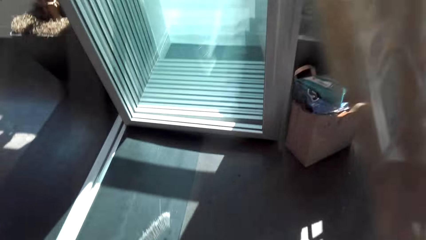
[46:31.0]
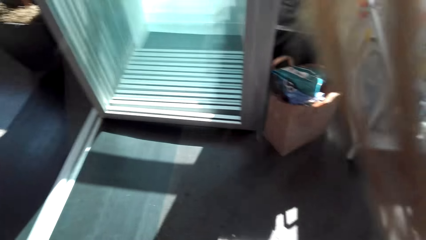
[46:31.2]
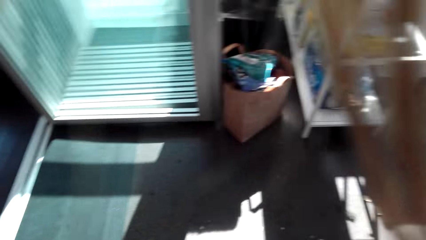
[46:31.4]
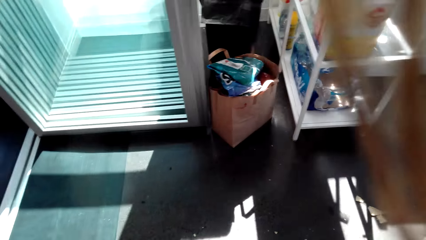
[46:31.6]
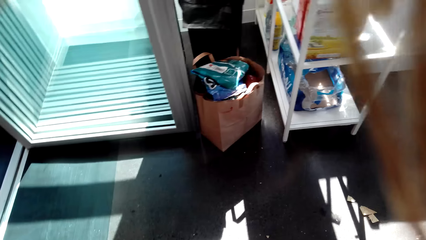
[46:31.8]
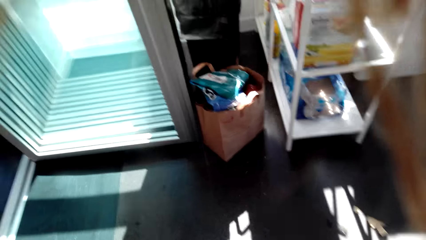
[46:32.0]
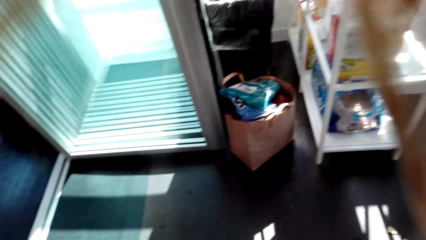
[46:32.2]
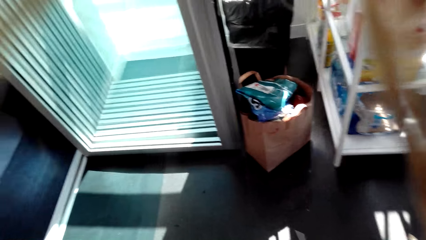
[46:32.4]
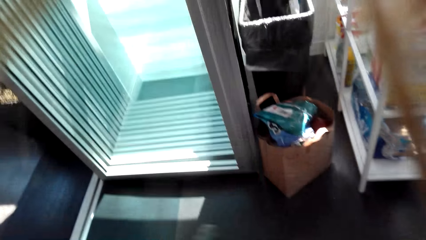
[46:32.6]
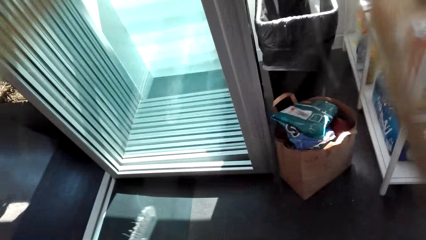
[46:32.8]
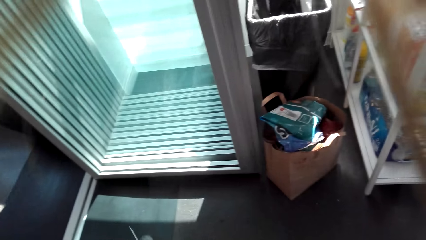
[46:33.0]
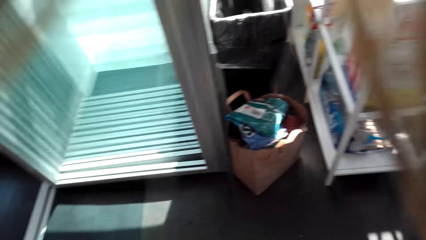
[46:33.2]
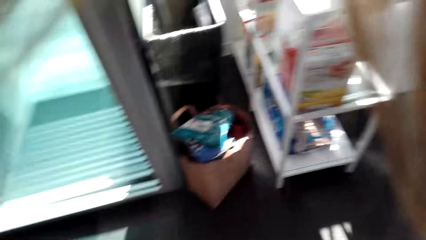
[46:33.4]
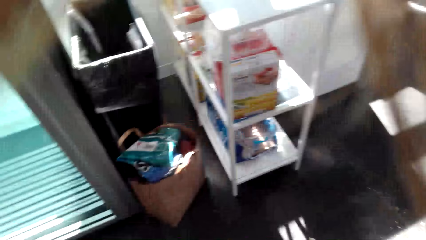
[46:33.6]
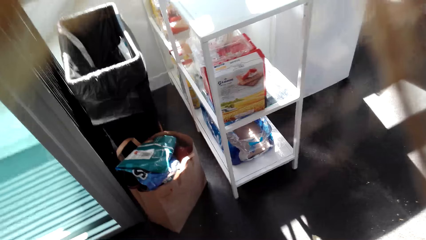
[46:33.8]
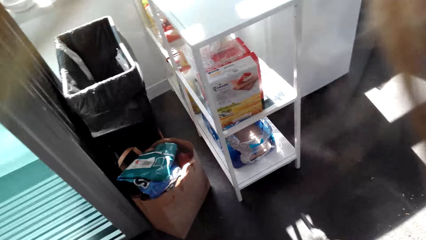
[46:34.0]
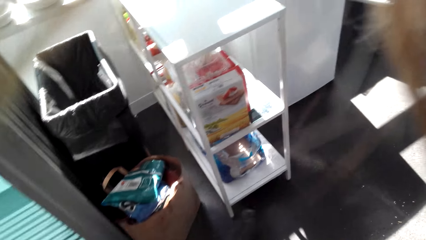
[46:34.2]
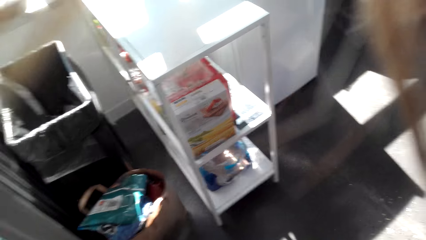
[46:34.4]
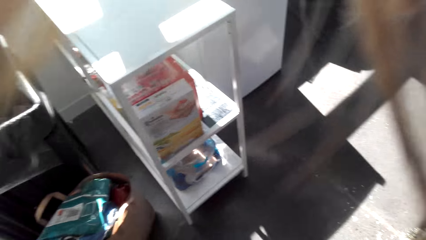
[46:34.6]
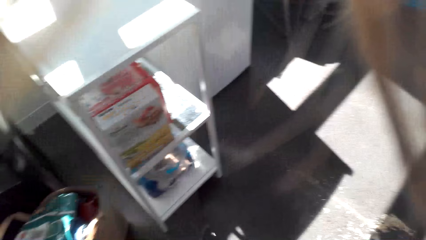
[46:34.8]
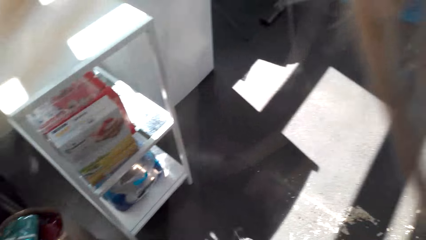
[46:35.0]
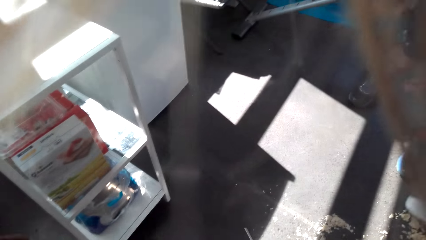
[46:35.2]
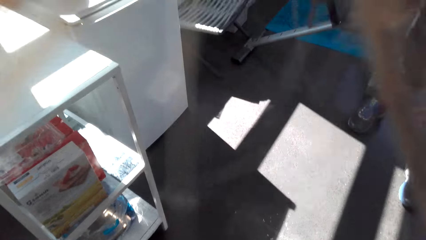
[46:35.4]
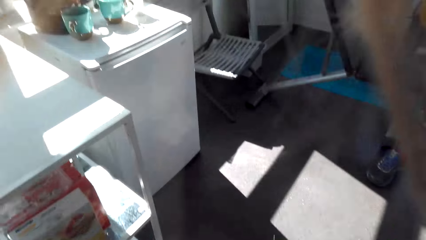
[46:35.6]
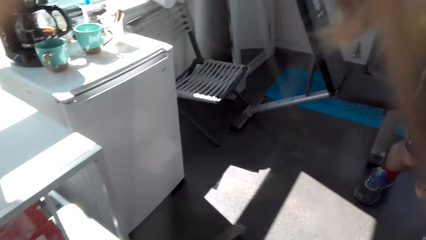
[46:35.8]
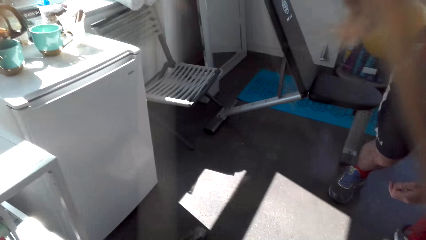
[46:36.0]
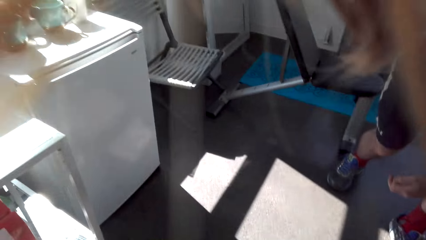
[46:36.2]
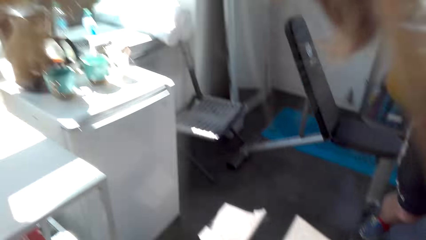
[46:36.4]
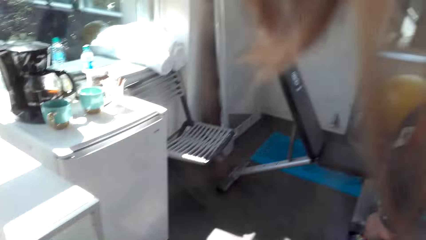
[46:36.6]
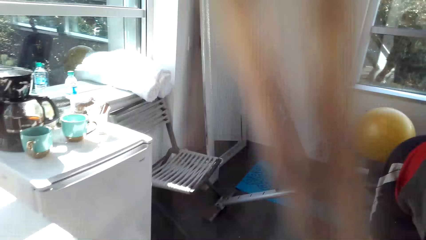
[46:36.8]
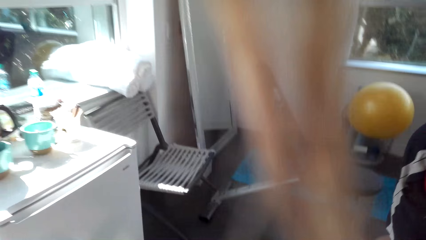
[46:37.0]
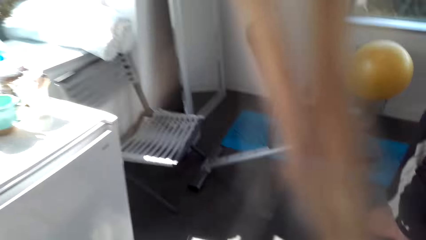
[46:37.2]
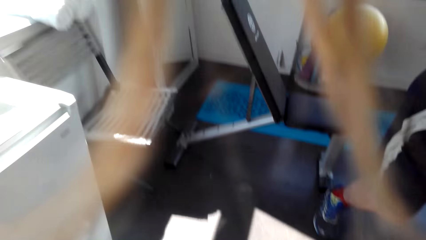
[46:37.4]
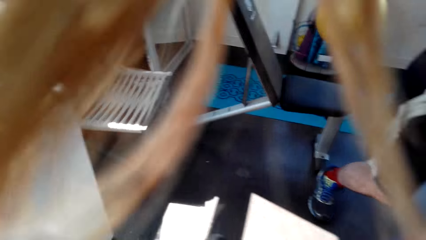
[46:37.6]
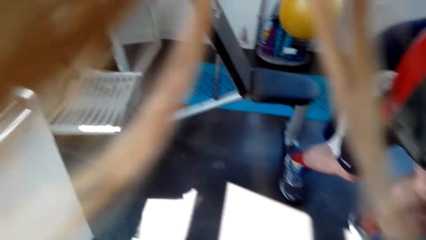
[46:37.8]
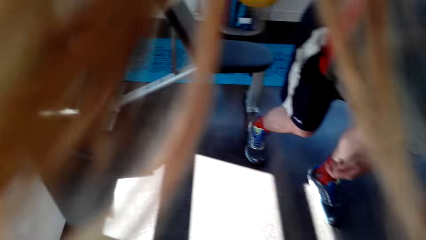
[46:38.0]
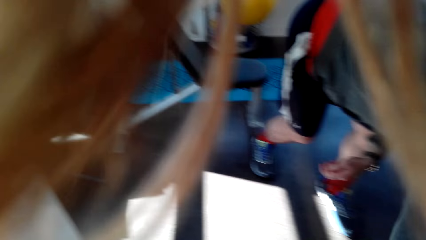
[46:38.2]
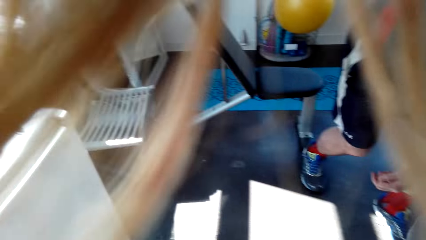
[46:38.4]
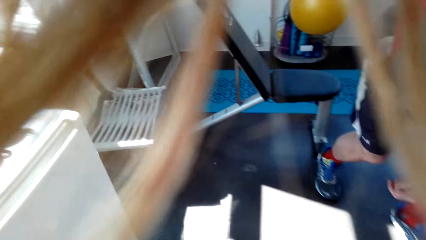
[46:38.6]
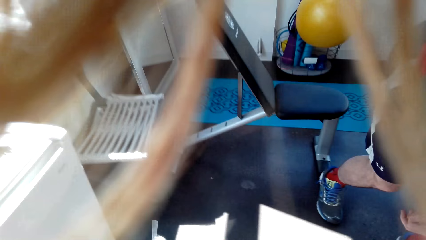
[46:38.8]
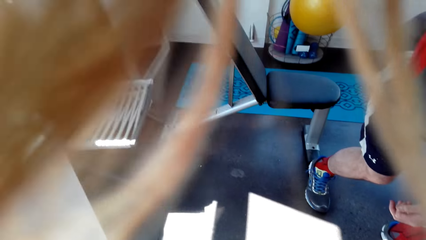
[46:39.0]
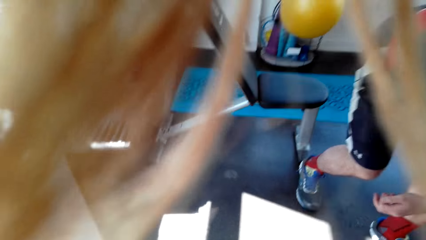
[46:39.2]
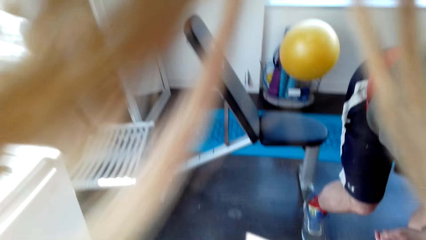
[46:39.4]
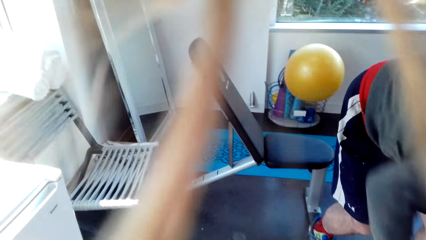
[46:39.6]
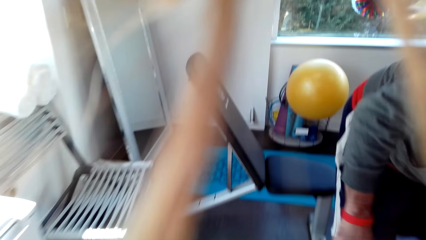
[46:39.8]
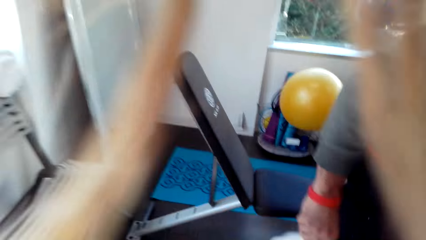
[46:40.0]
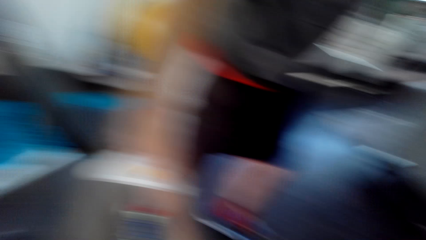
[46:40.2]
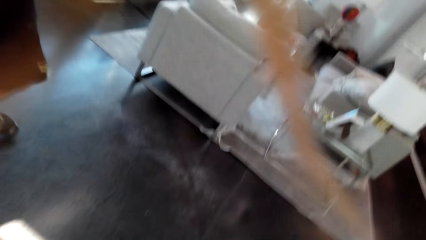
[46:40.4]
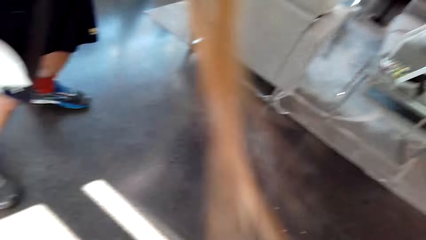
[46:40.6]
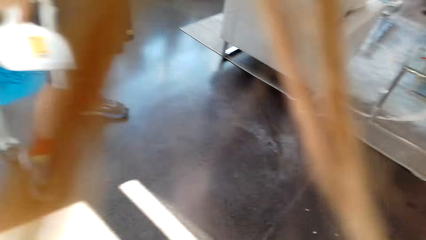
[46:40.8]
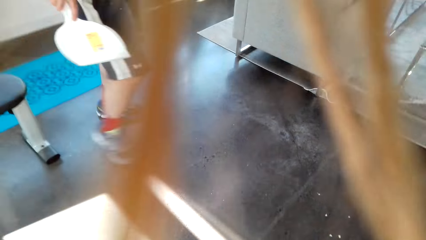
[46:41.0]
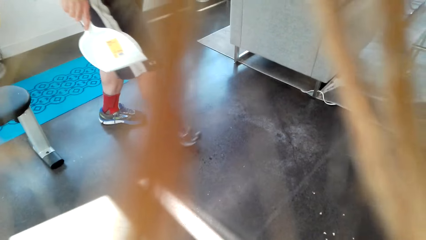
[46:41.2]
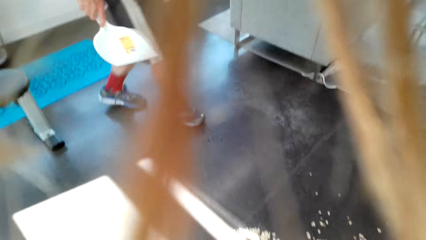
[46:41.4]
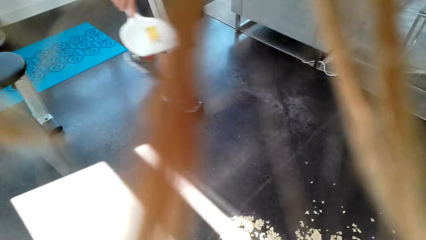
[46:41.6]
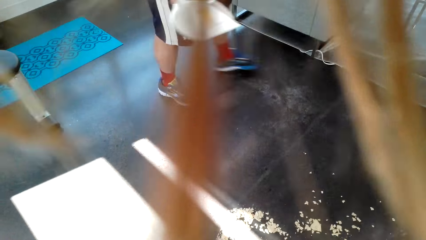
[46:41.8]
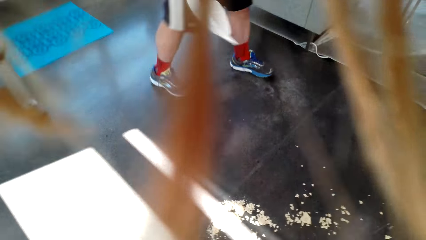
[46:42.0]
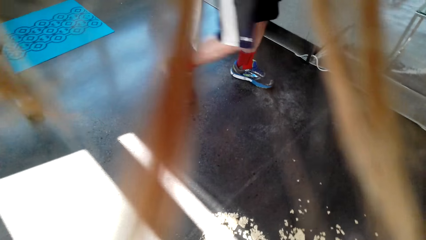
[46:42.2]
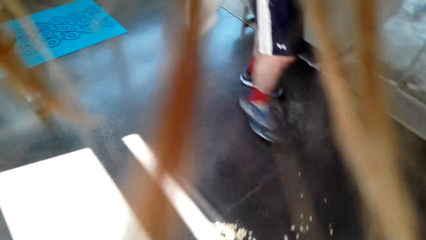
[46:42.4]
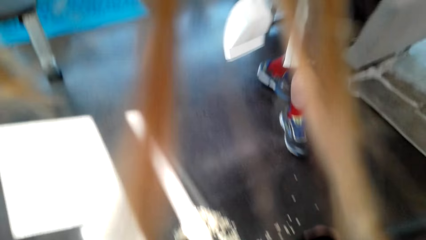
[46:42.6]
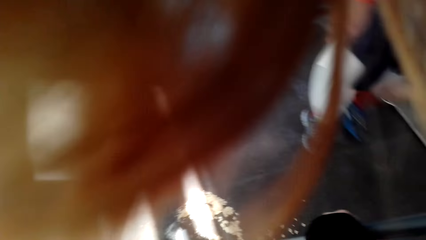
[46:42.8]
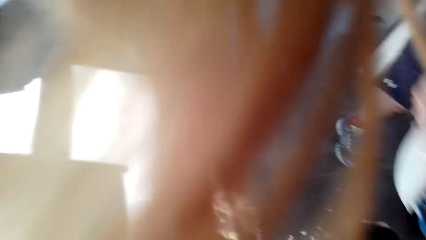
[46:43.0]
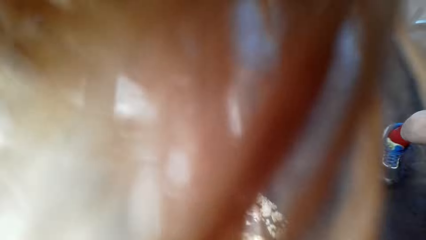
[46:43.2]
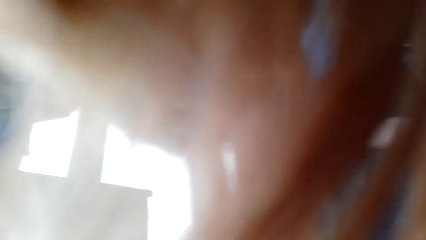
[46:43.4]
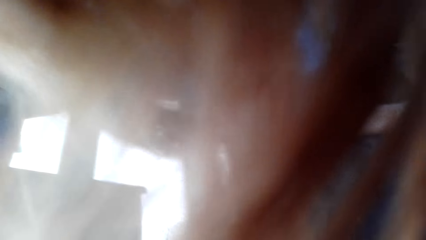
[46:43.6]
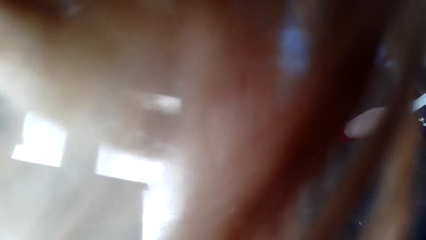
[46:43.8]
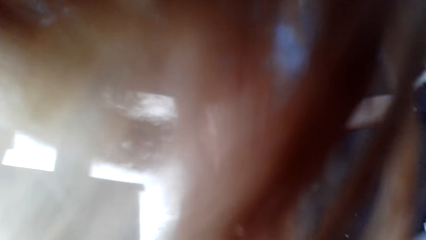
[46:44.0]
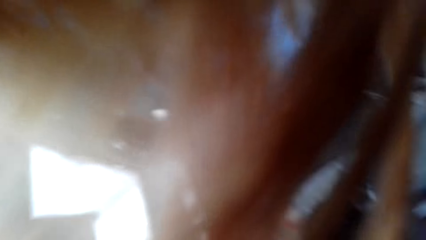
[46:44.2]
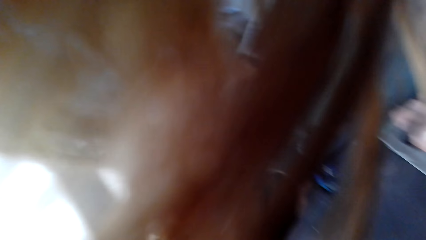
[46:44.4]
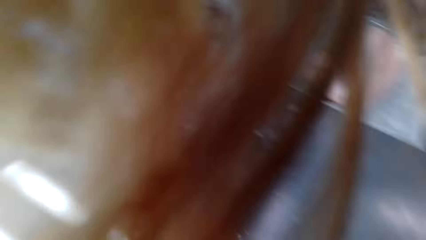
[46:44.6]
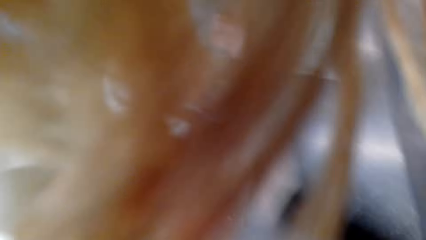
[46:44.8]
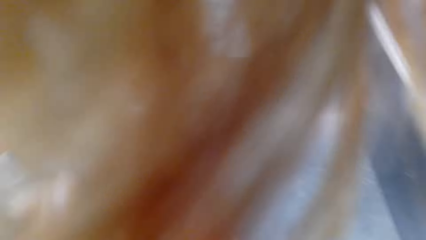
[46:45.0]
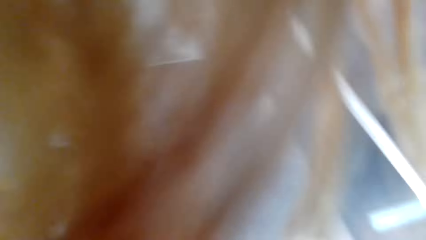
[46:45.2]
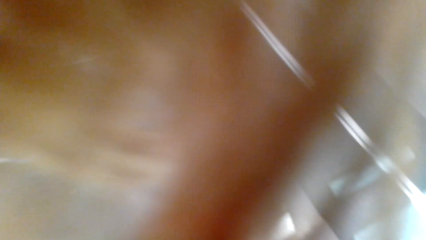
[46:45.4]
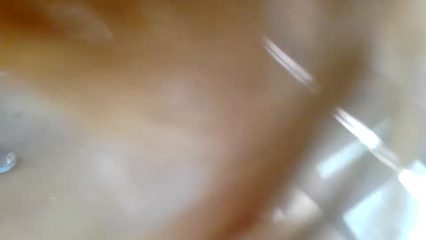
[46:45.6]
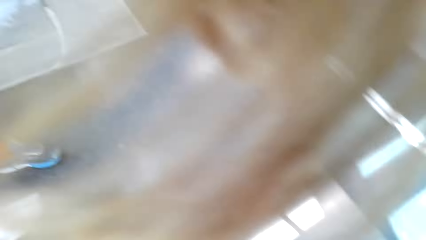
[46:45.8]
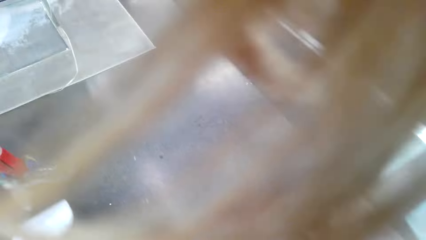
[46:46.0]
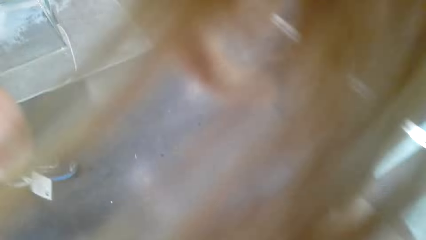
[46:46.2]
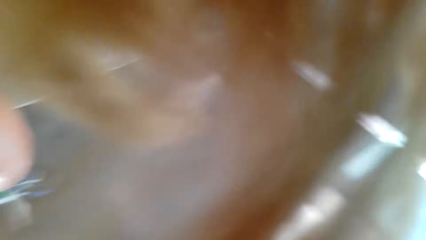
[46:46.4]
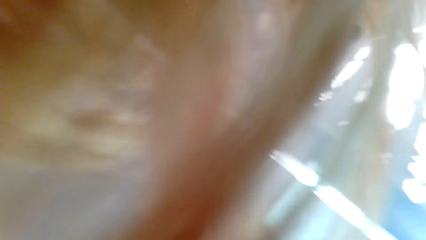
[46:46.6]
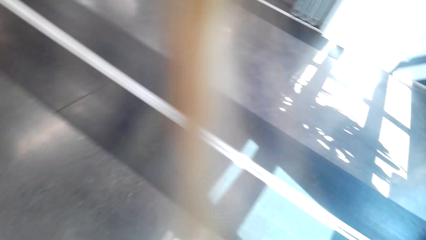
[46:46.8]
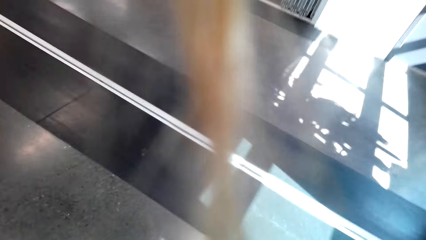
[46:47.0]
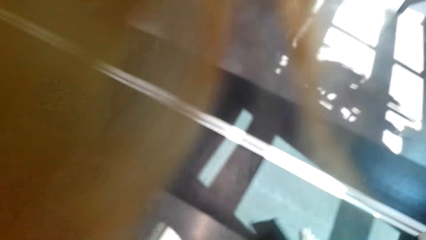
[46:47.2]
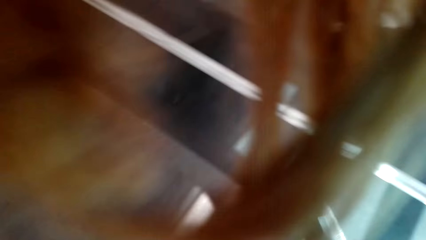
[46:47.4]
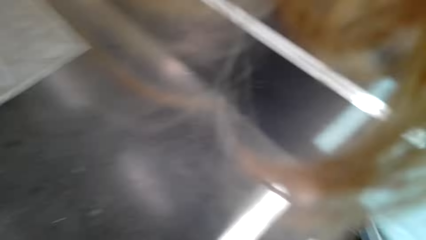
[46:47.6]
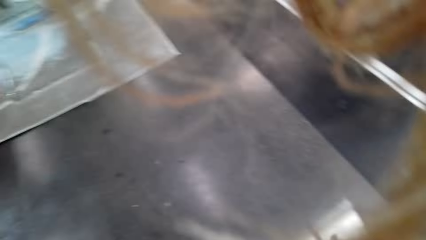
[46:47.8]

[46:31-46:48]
The camera wearer dialogs with the man. The man walks in the house. The camera wearer covers the camera.
